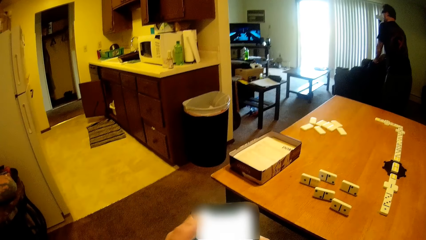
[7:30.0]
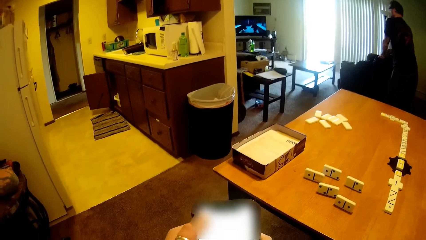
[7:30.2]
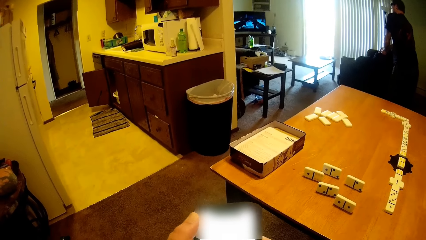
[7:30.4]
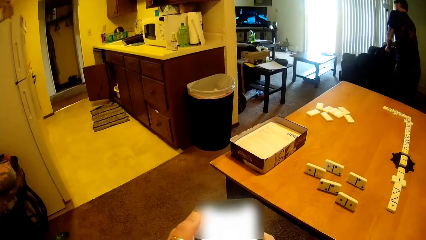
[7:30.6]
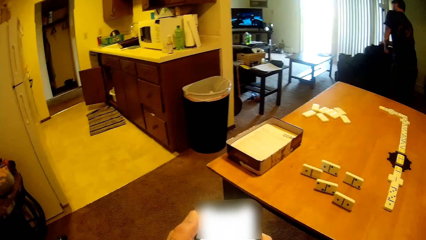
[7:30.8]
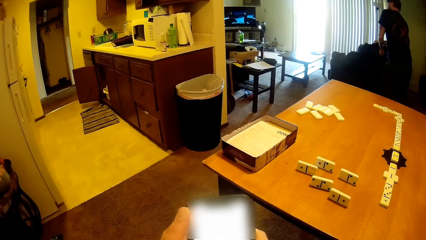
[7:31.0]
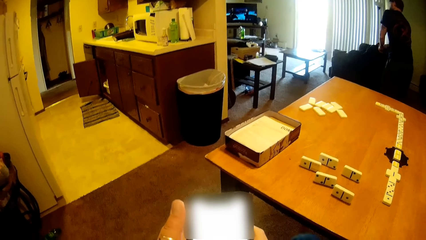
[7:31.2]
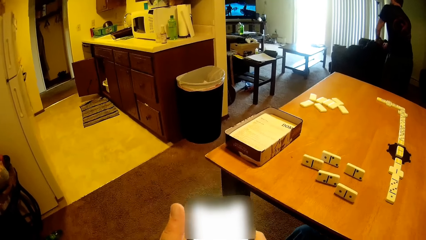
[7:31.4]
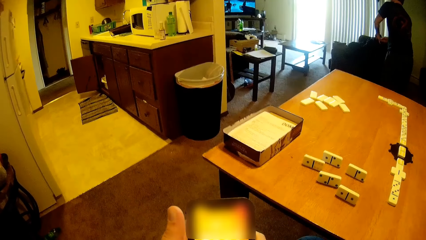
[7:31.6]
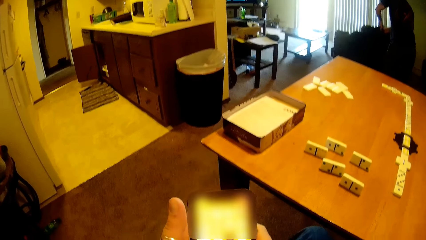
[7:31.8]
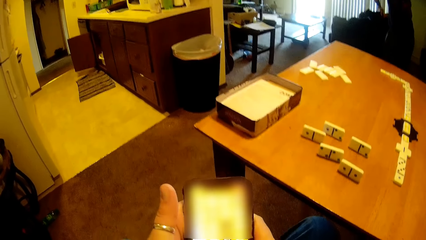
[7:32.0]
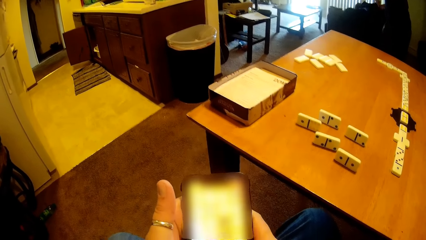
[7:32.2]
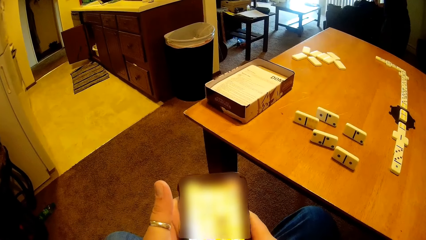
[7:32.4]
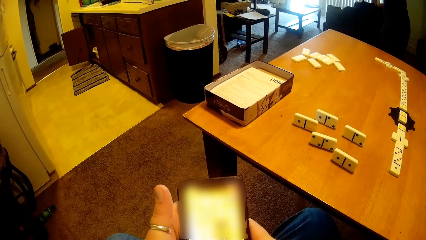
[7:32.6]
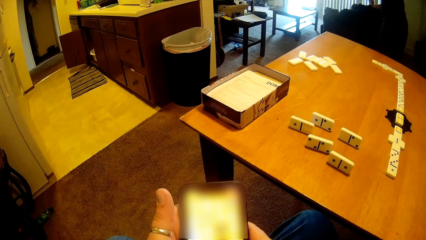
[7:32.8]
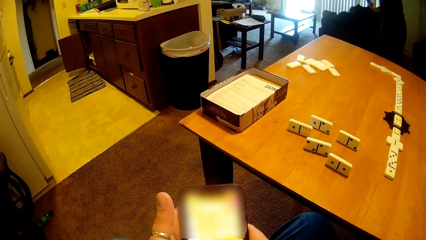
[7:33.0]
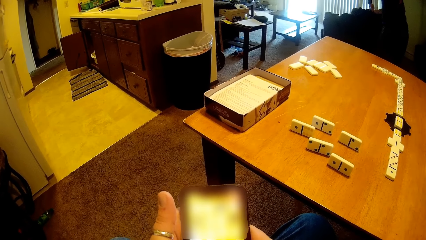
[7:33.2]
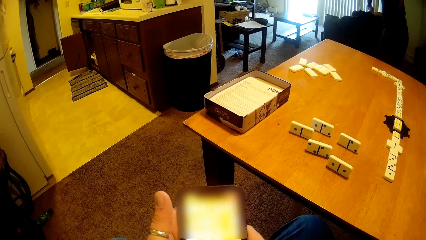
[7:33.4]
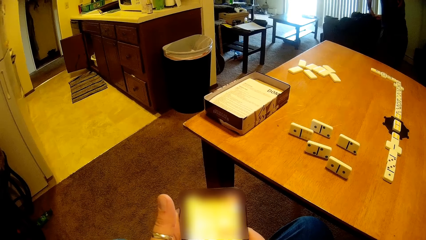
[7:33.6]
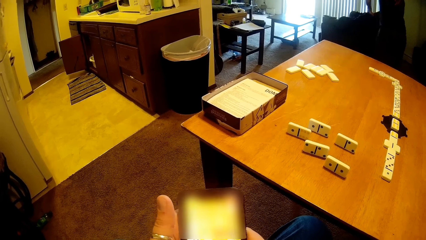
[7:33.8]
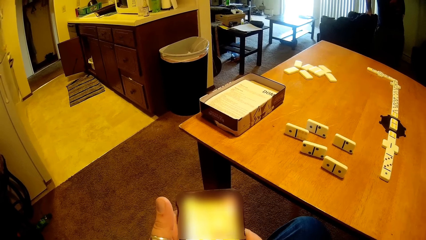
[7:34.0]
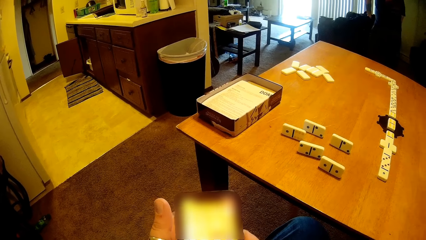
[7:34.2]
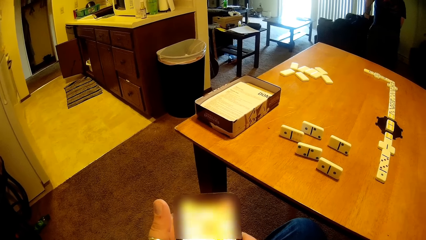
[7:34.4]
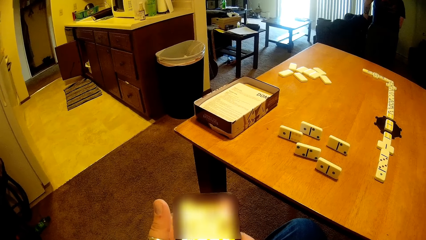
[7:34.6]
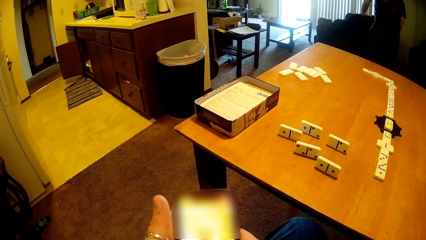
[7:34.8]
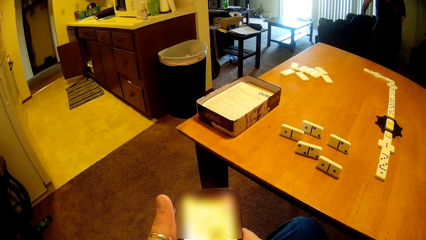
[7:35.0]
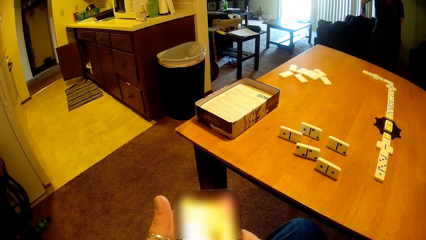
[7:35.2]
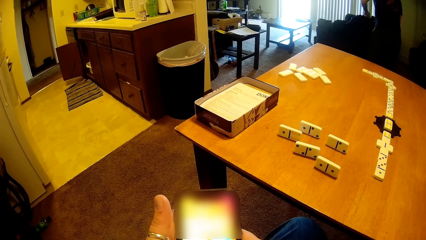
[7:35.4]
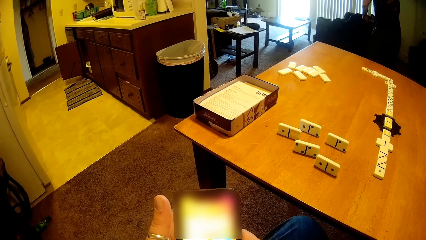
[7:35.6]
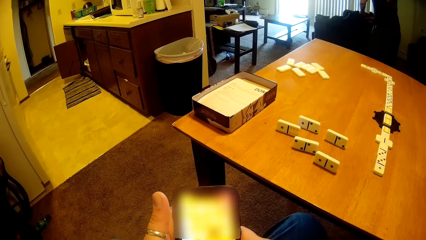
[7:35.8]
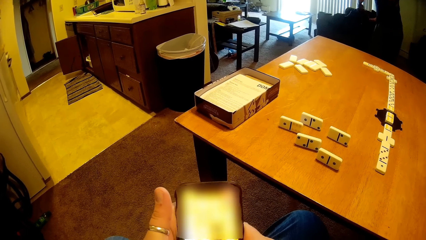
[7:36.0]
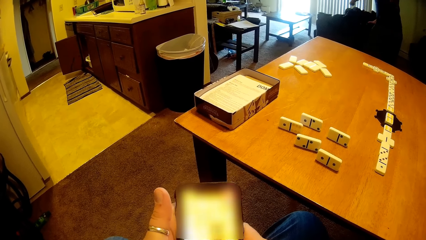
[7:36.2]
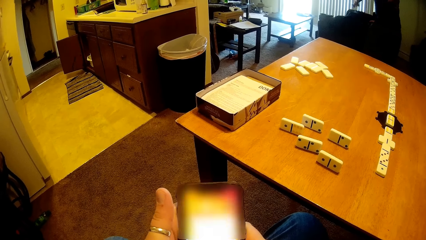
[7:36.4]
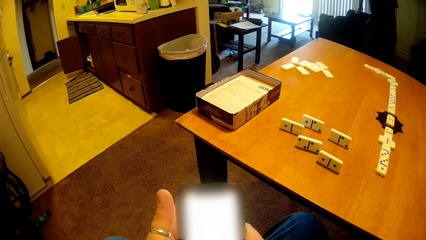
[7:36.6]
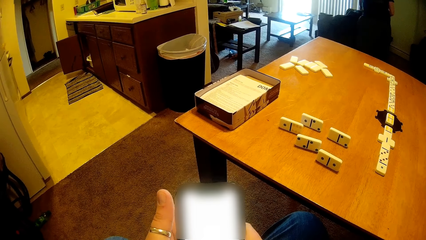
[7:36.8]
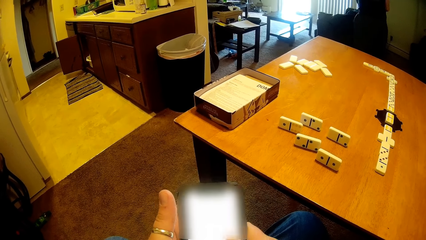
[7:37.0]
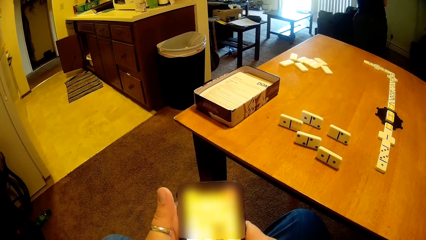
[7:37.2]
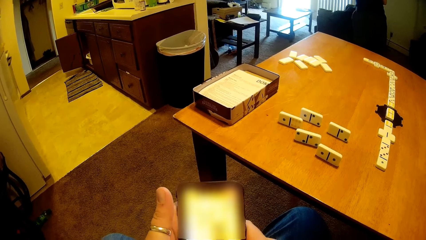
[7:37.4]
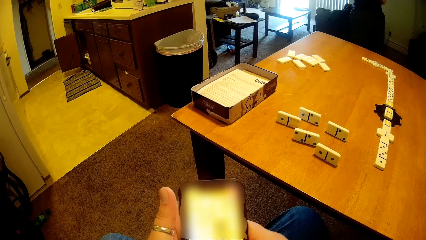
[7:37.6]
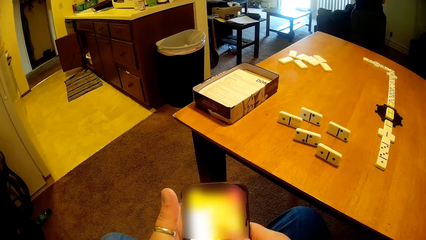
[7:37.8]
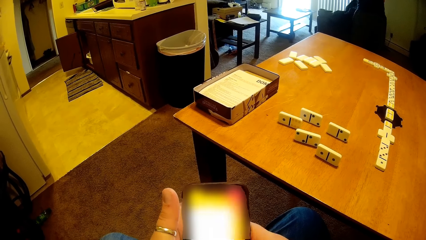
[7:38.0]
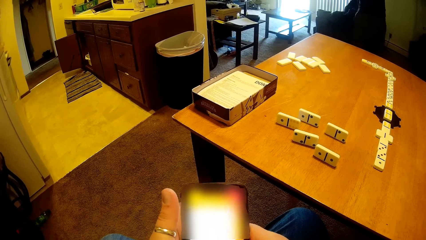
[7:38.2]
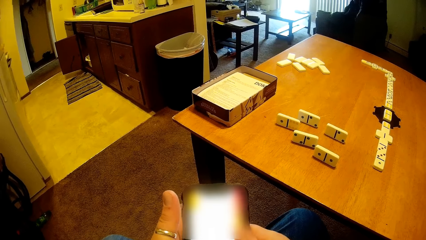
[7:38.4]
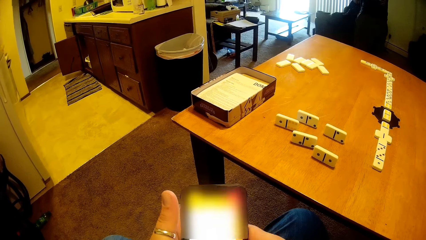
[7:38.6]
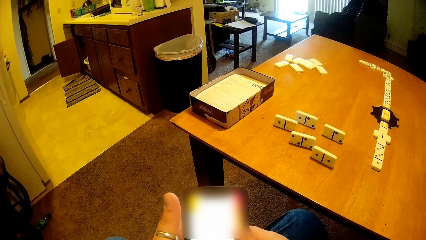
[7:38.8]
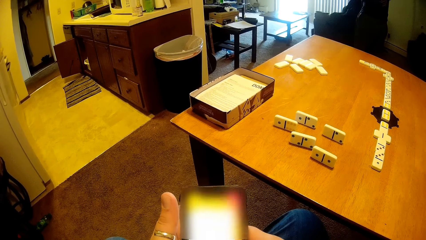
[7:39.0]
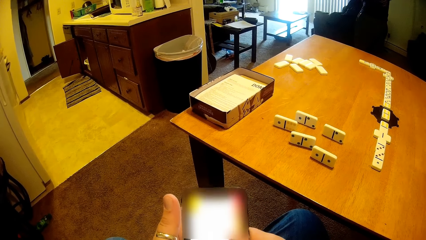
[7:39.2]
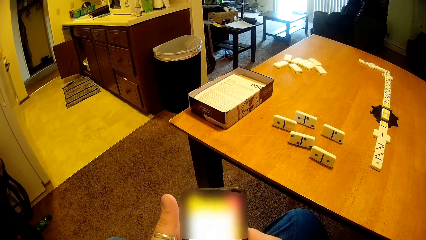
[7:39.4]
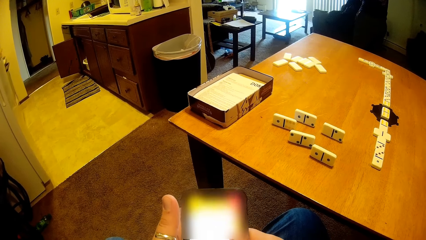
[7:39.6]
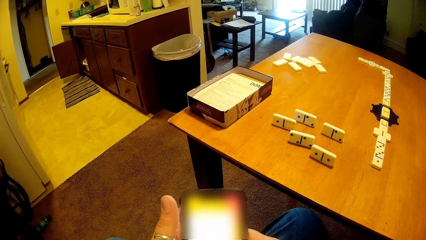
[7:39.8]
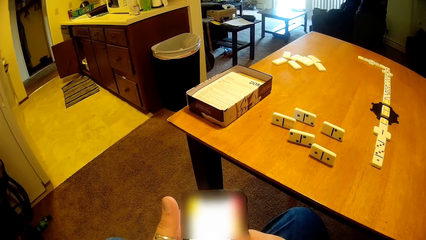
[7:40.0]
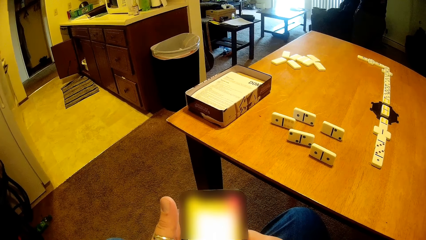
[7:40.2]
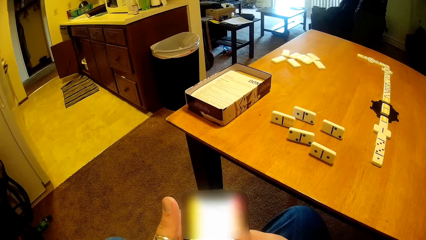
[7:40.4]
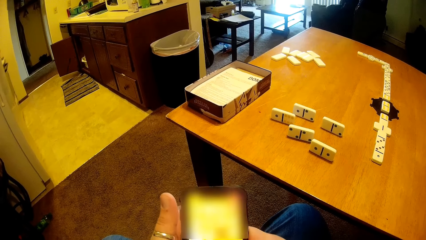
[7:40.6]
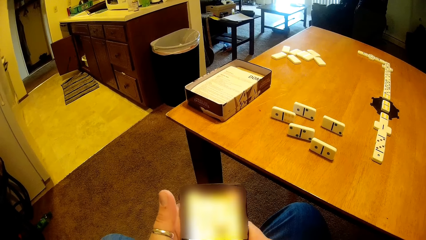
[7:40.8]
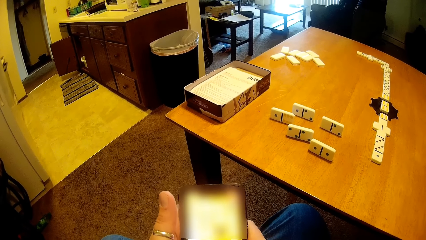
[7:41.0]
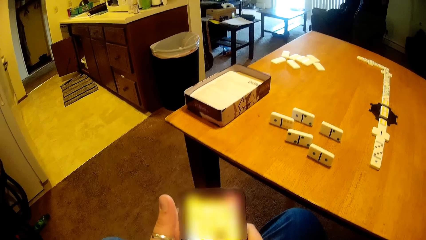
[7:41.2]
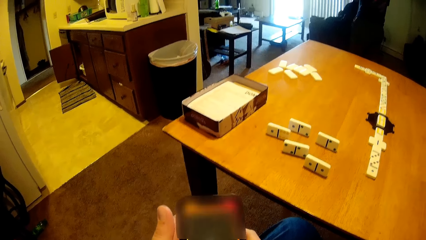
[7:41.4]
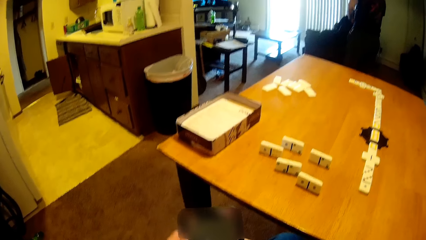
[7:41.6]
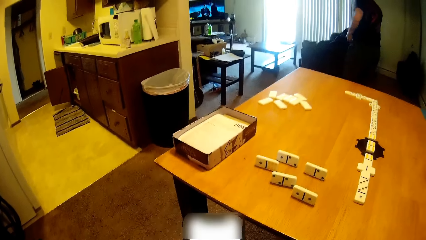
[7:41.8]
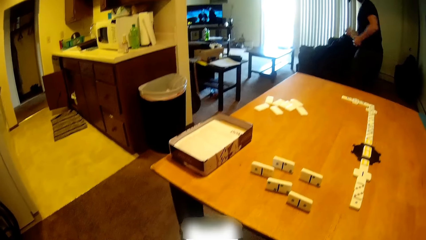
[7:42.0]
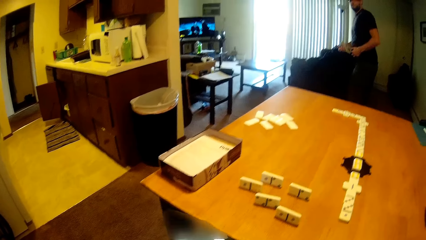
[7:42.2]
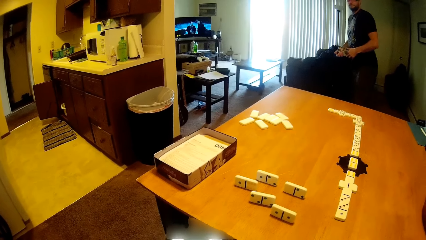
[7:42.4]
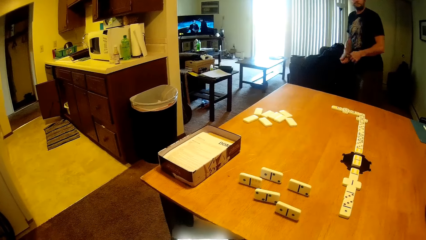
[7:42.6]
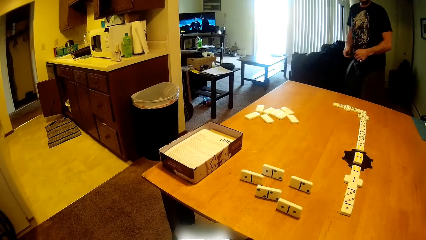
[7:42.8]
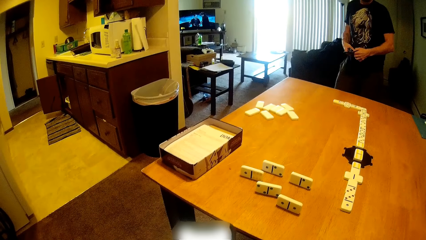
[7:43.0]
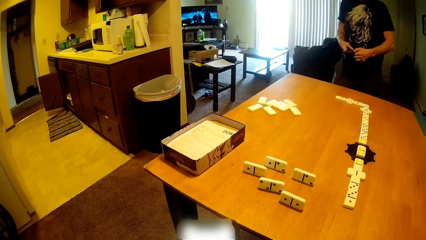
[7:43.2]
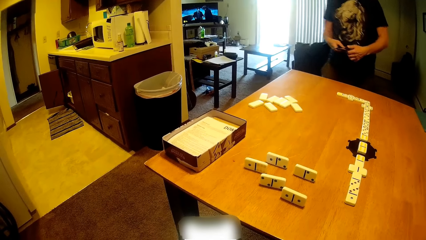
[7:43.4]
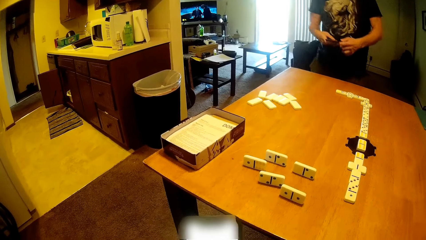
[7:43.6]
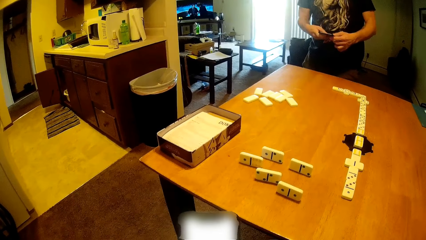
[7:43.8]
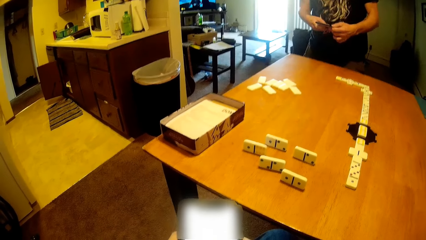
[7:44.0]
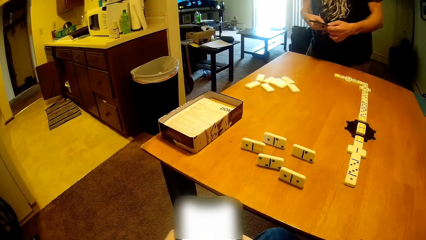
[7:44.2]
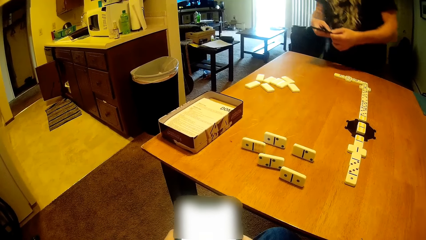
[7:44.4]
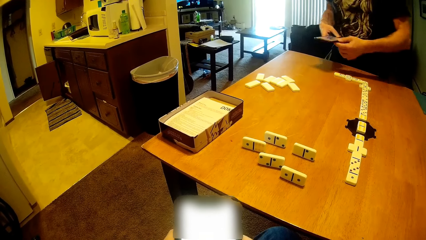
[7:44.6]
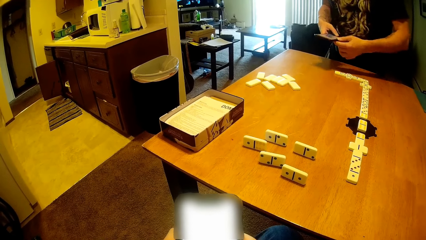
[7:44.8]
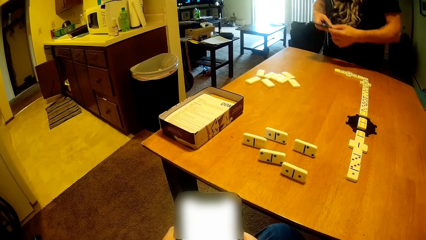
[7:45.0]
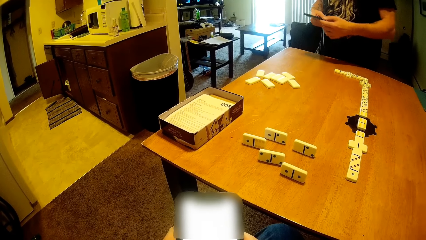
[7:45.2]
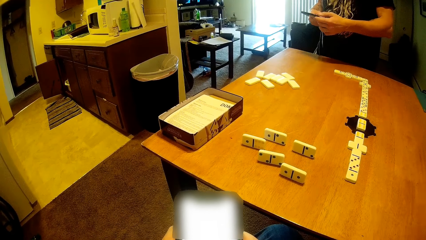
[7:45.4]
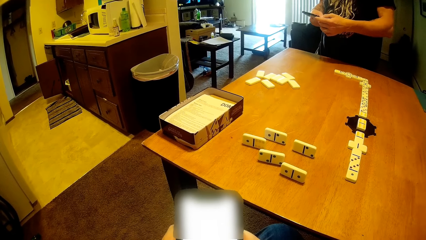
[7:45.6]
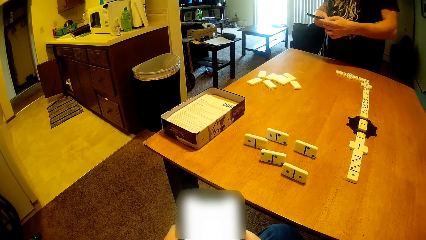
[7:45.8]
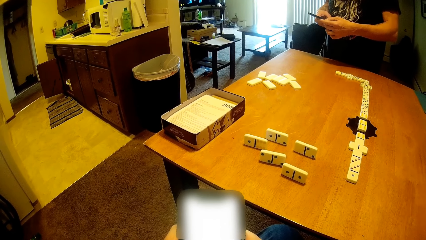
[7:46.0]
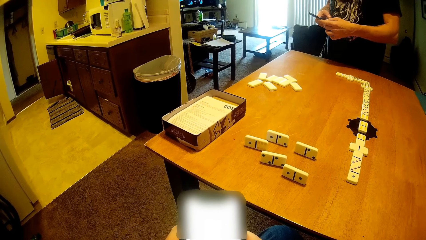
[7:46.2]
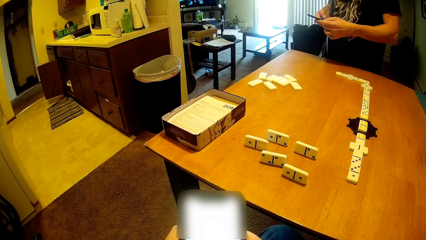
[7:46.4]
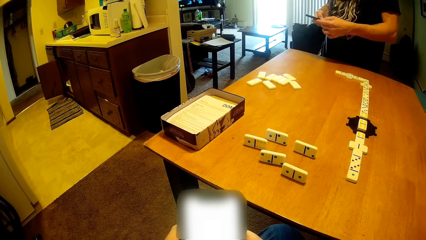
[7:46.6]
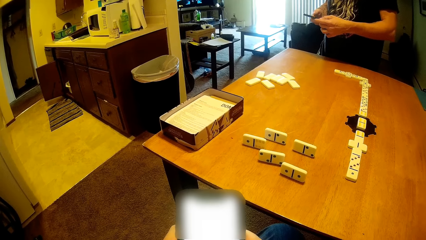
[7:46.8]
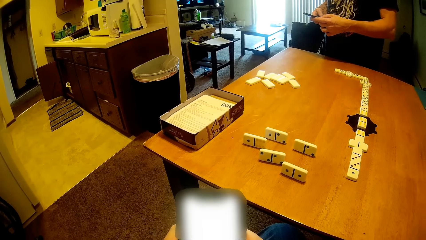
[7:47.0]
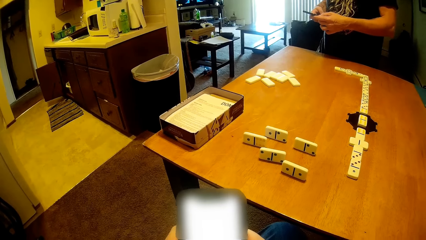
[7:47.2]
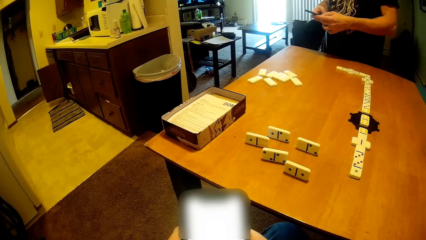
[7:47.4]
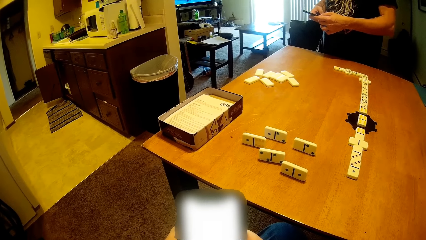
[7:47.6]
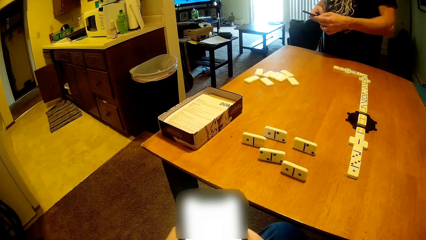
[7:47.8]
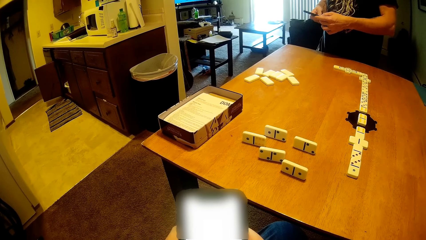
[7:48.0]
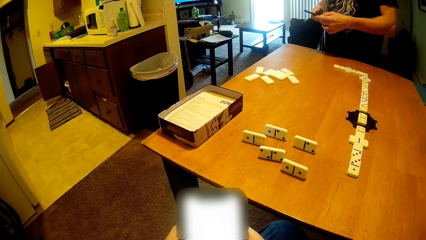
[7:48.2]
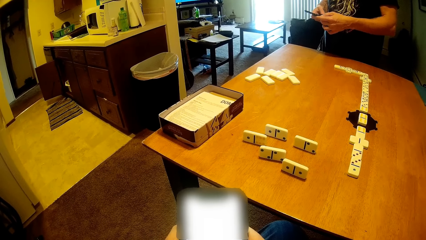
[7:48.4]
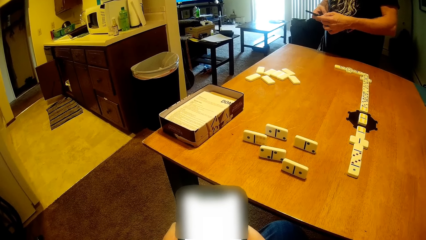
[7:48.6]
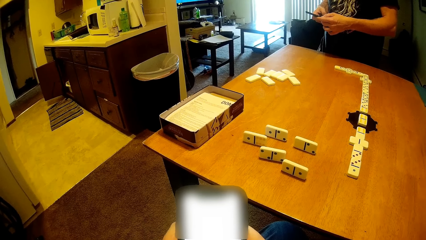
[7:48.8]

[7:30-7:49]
The camera wearer operates the phone. A man walks to the table. The man scrolls the phone.
